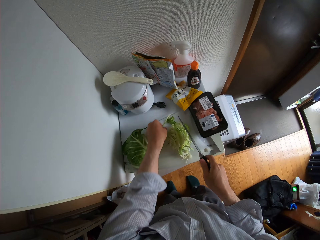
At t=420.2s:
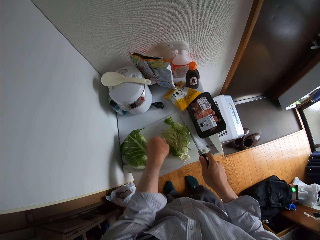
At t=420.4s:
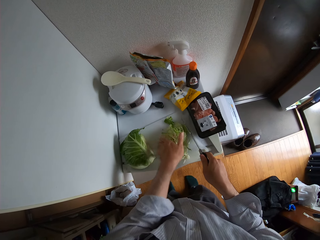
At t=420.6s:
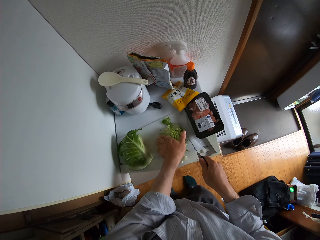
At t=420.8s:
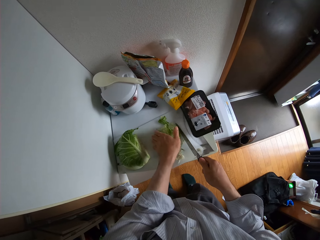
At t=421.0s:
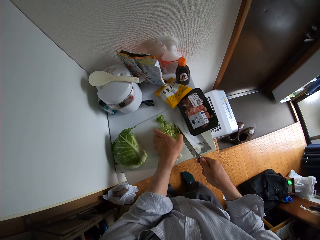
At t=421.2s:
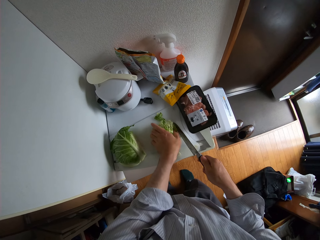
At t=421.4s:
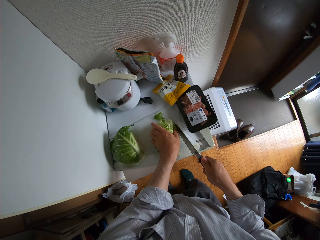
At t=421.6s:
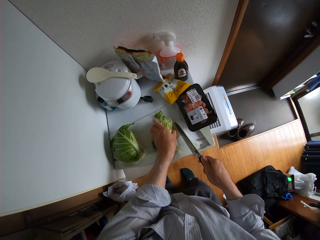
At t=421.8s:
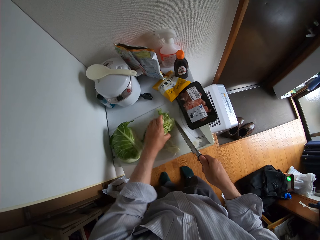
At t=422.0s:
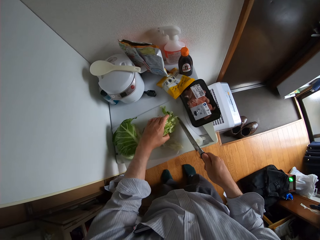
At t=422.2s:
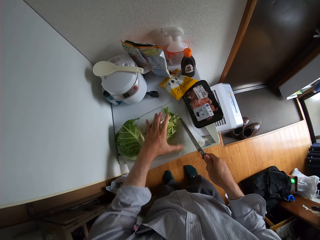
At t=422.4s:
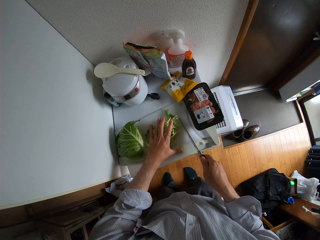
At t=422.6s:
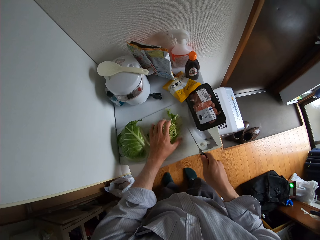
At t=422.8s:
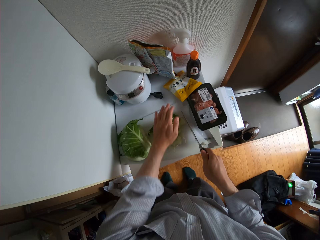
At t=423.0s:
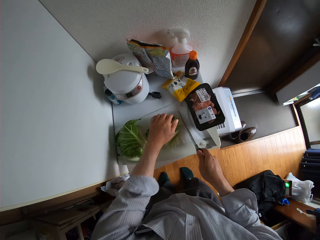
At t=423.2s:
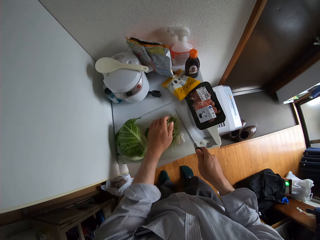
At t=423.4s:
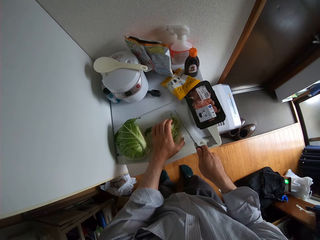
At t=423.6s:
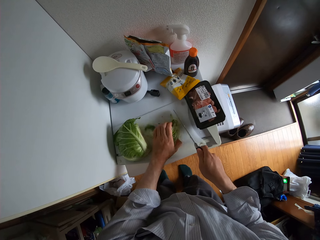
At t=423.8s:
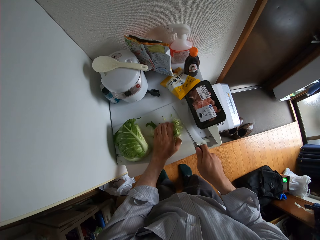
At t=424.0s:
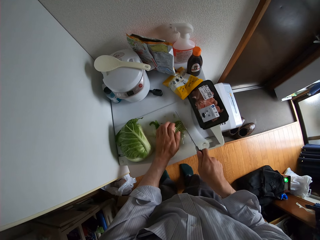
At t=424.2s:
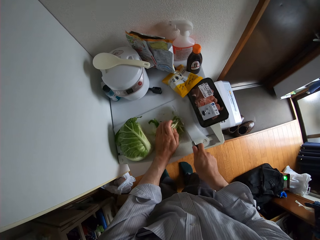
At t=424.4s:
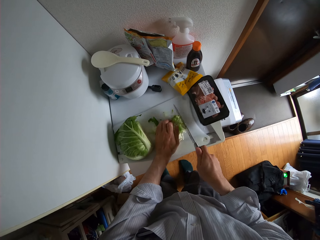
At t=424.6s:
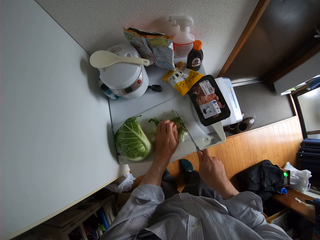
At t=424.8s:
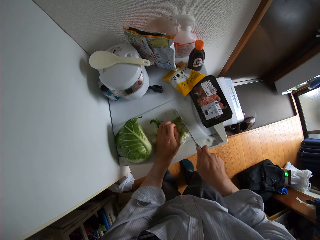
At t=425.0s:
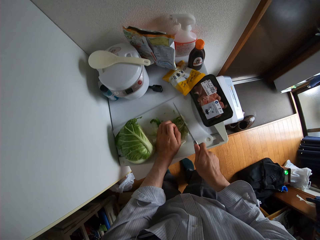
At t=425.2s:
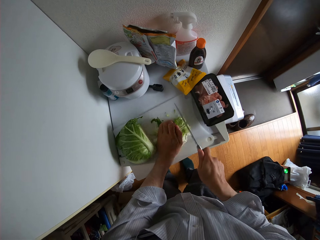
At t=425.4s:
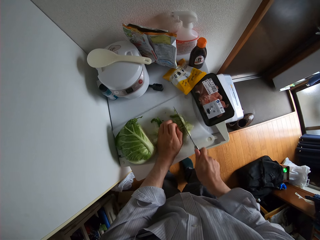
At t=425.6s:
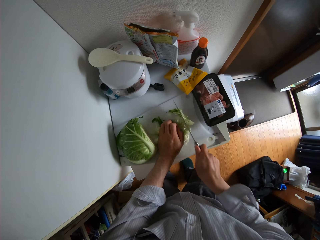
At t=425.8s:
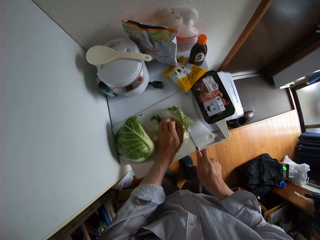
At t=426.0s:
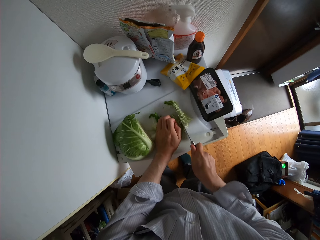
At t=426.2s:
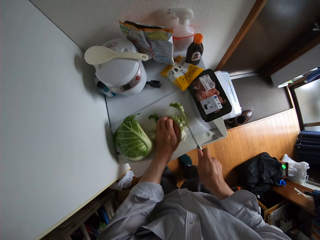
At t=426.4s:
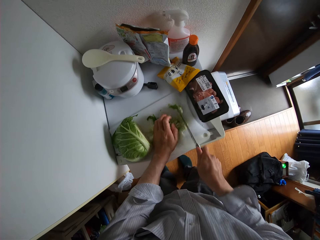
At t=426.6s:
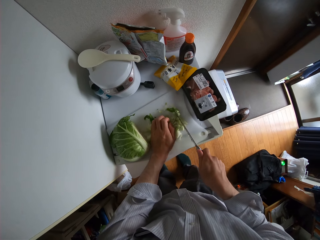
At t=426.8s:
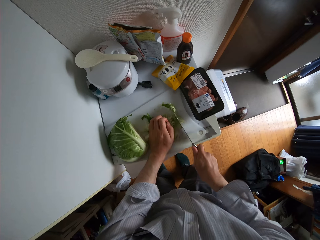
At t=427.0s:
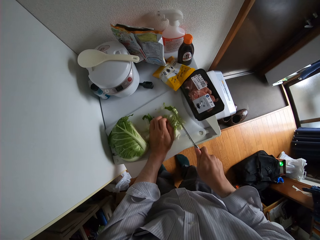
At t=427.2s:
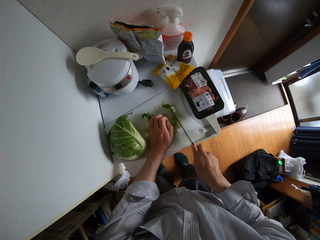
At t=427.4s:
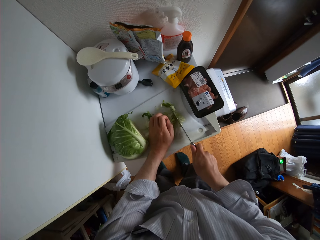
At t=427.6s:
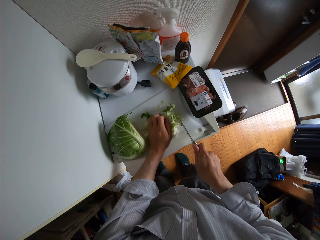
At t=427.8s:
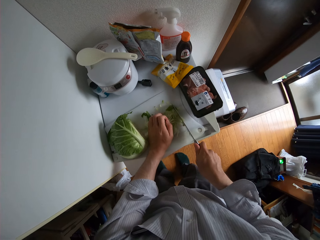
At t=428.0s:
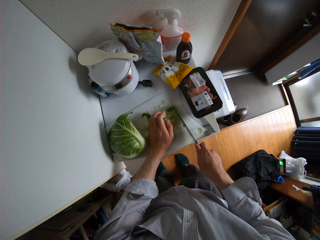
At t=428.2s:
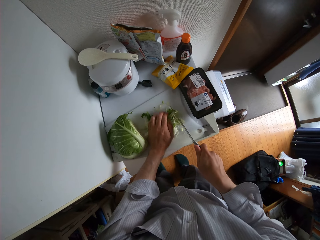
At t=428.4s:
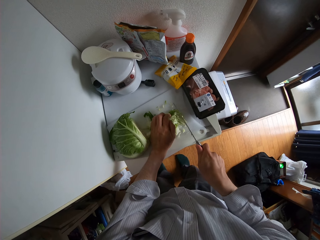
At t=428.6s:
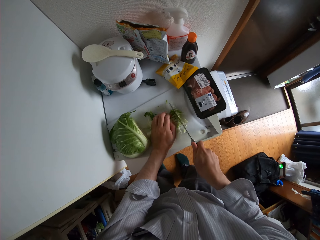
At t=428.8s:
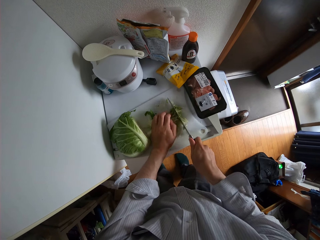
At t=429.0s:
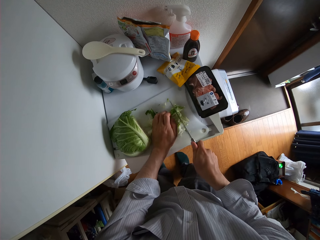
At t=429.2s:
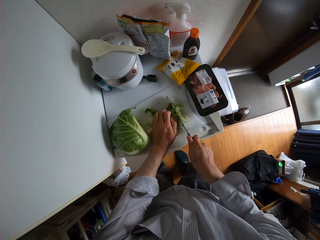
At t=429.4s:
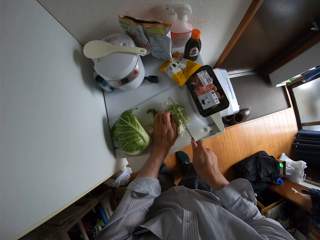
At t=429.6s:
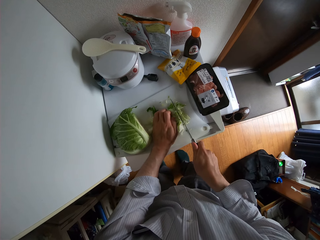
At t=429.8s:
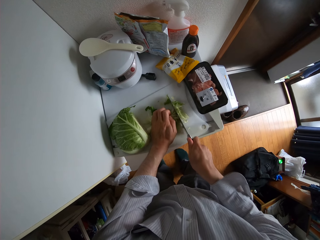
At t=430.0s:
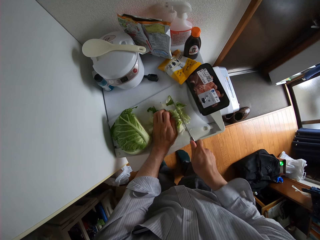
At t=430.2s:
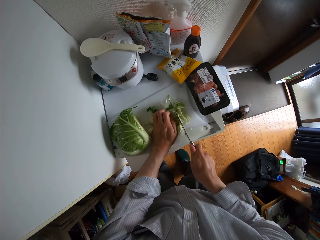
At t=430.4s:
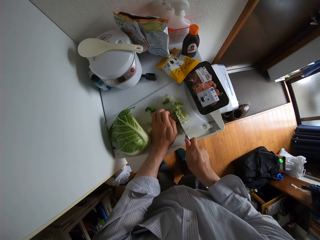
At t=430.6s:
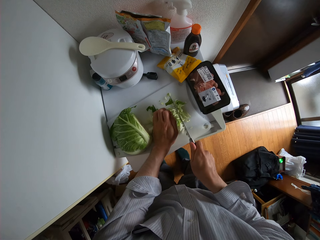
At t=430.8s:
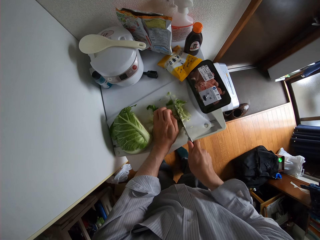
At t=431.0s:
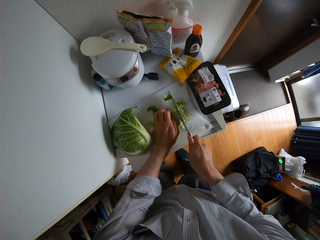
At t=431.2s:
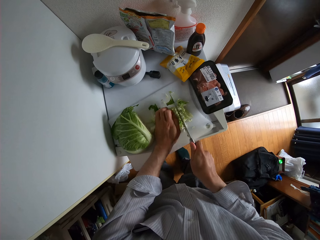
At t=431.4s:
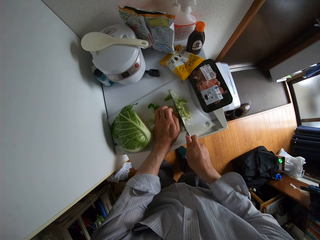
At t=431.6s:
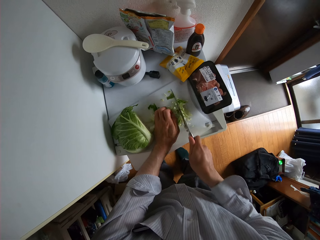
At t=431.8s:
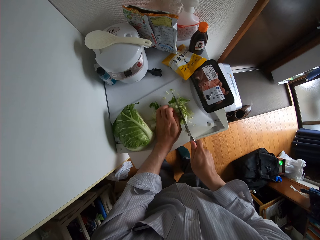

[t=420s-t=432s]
The camera wearer packs the cabbages together with his hand on the cutting board. He cuts the cabbage with the knife.

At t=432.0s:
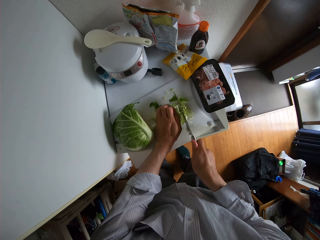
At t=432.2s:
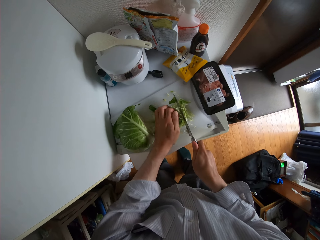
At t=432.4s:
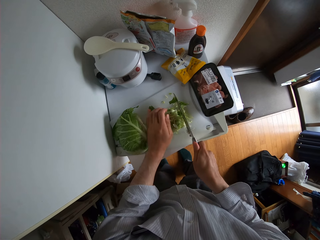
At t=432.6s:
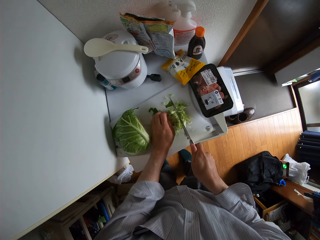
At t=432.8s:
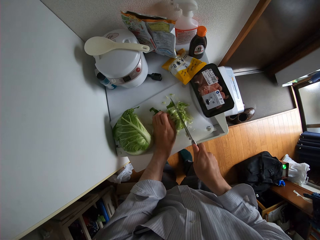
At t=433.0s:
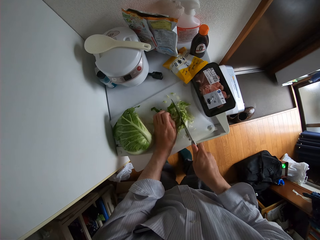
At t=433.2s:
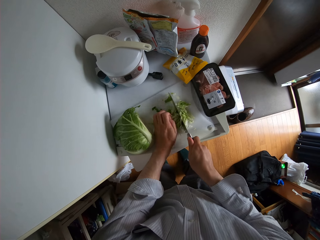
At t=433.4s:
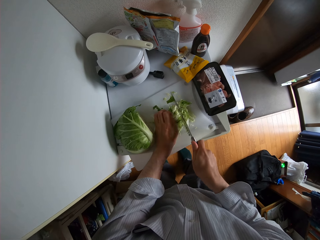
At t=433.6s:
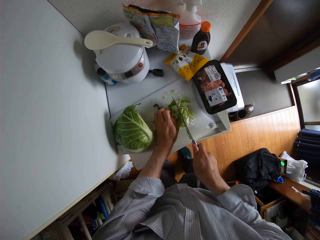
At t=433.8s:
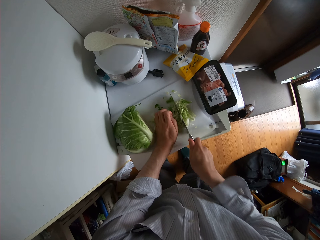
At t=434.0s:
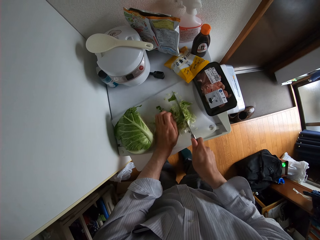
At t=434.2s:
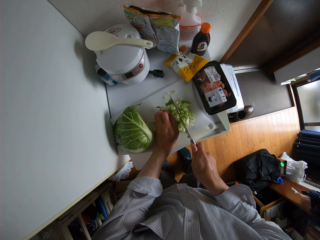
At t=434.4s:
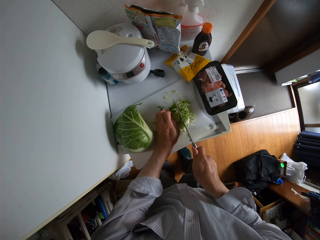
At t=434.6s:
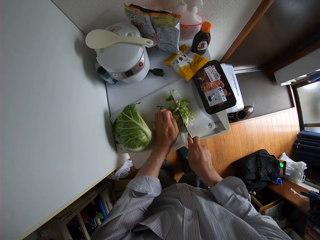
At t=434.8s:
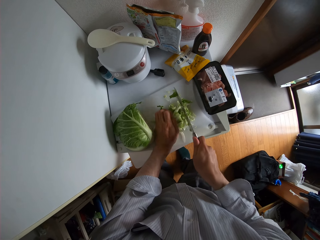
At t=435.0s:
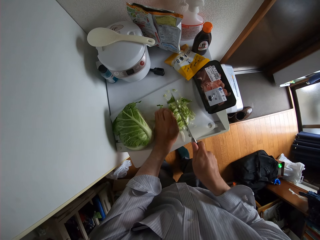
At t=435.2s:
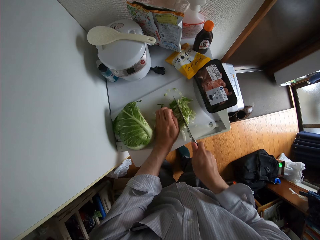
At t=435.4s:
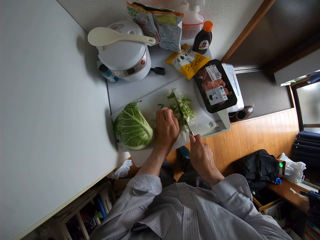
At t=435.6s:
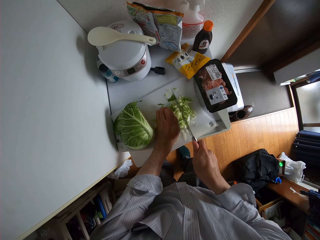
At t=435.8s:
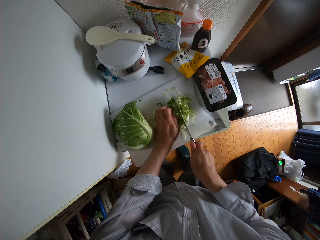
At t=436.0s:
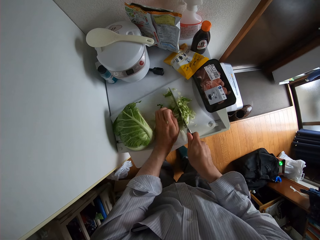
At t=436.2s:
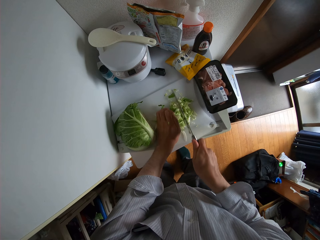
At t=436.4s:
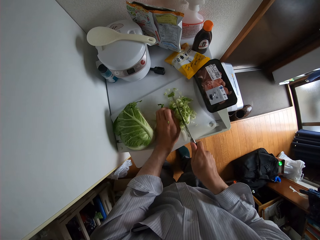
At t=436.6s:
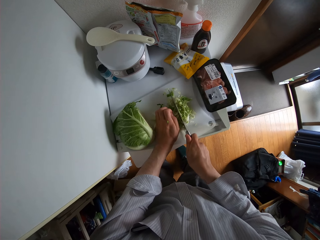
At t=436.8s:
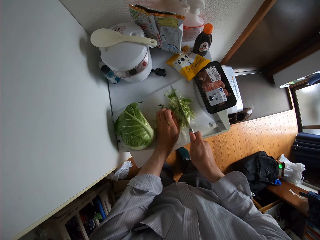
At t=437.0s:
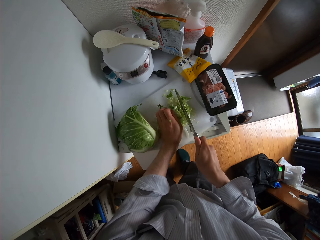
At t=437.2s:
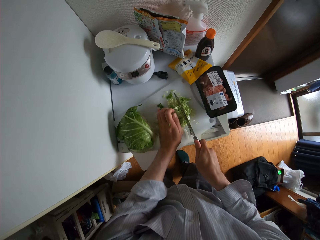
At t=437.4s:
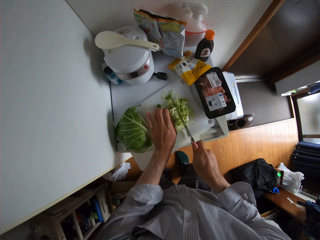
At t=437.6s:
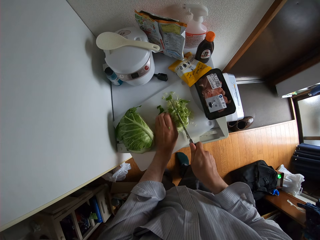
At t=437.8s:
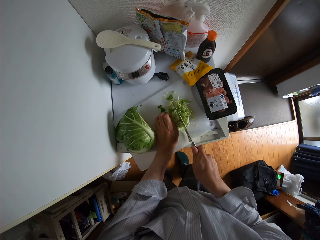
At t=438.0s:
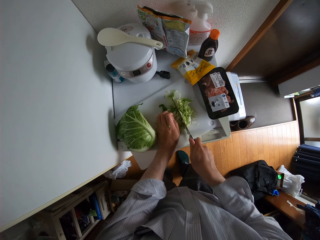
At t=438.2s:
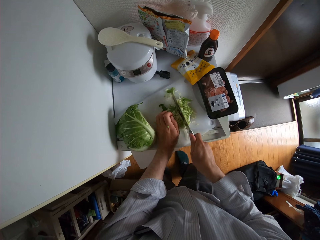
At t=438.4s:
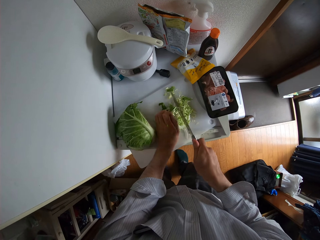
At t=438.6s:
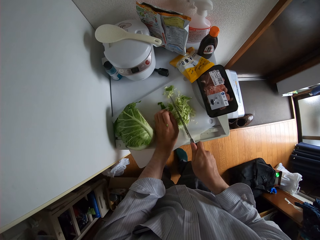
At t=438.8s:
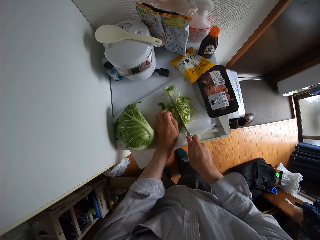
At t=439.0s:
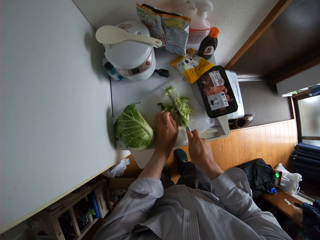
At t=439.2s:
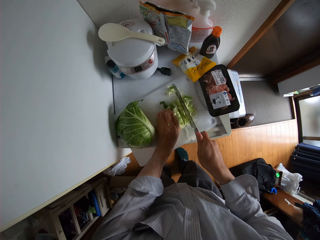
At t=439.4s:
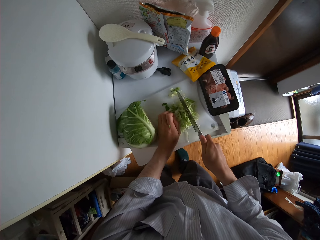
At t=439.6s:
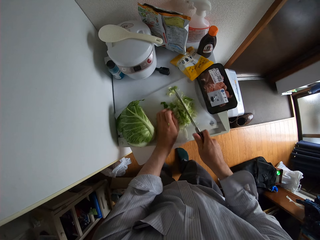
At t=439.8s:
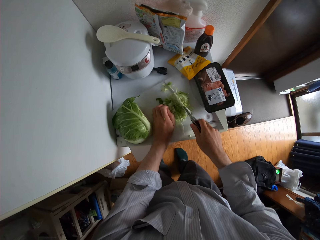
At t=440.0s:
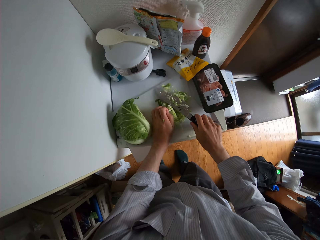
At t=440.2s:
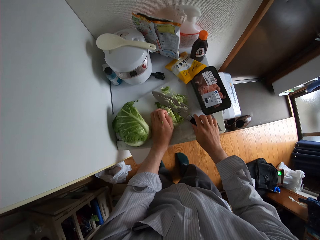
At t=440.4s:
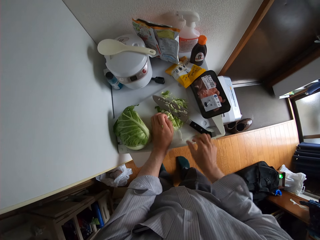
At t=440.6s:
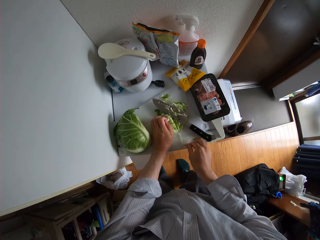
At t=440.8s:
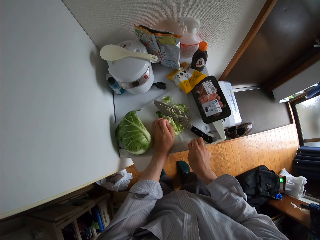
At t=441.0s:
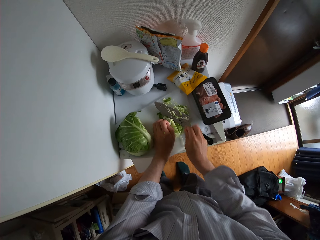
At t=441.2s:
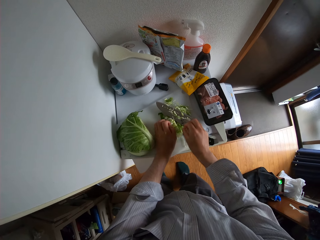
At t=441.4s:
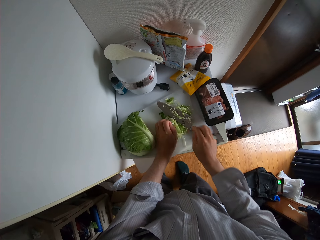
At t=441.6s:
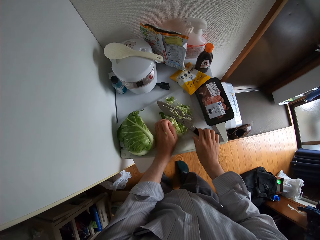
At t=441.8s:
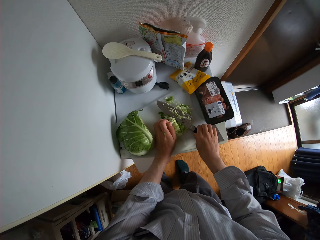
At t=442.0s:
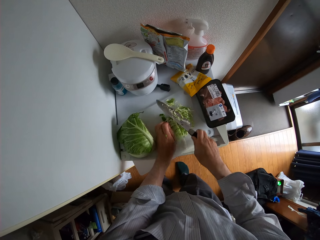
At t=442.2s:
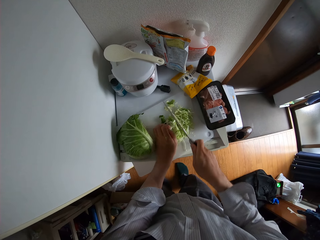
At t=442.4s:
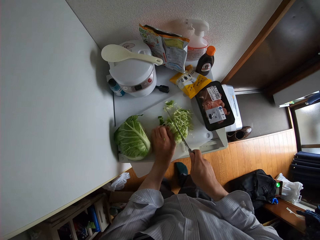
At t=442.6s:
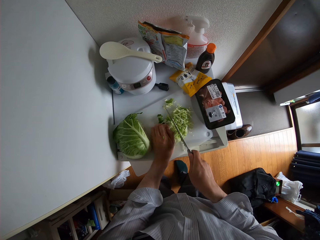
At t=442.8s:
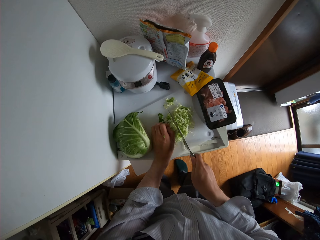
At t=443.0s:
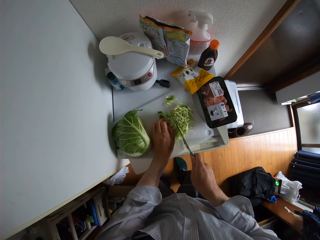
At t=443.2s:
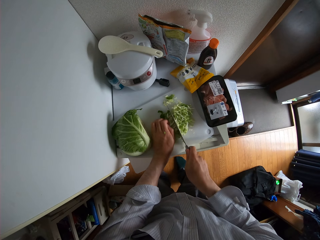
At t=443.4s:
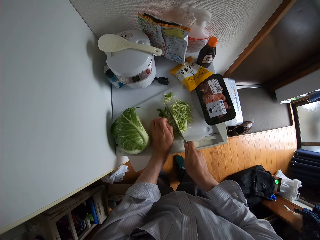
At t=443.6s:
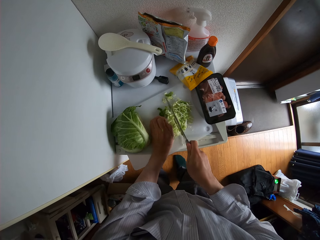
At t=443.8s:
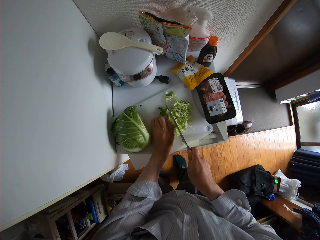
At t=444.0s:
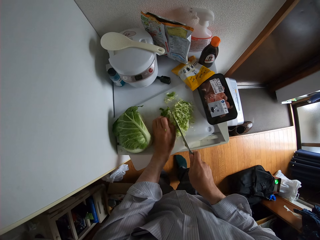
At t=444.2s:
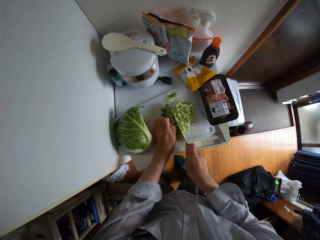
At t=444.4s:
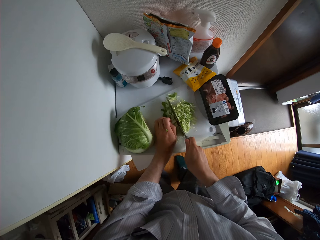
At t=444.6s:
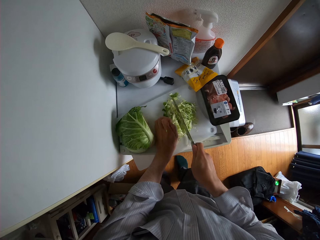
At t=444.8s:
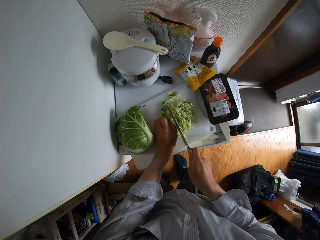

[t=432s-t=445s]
The camera wearer drops the knife on the cutting board. They pick up the knife from the cutting board. They cut the cabbage with the knife.
